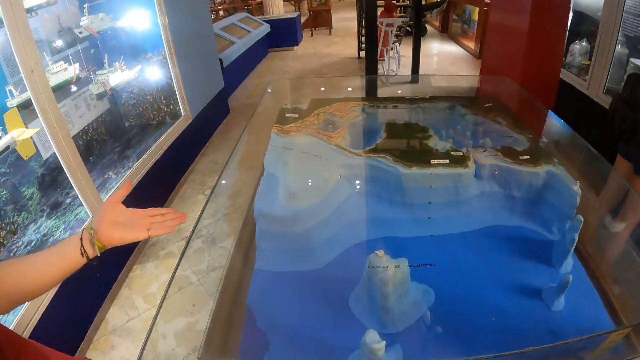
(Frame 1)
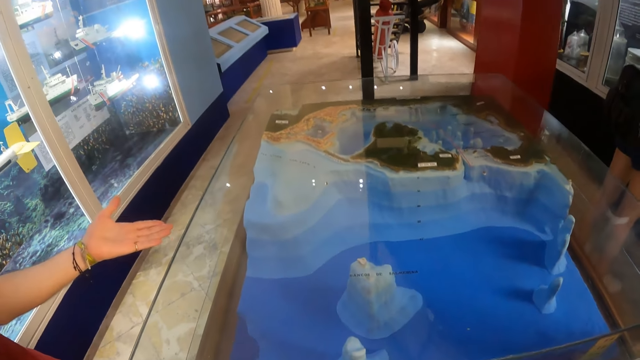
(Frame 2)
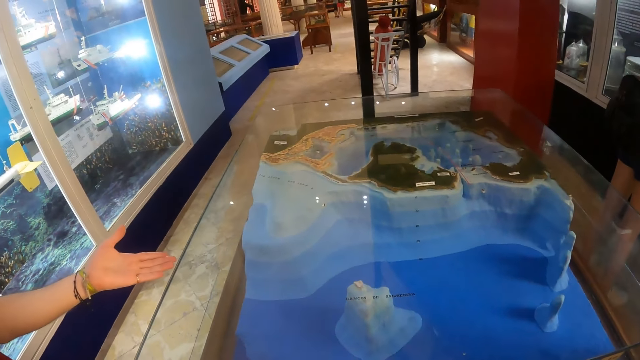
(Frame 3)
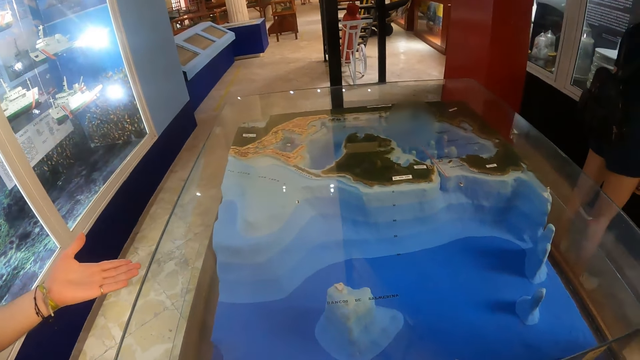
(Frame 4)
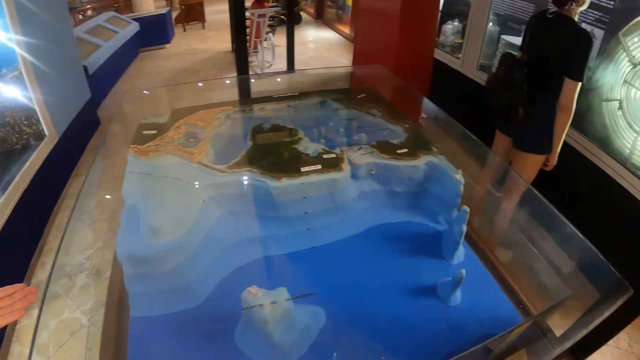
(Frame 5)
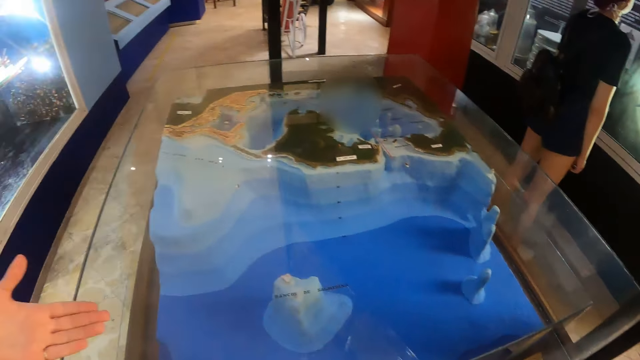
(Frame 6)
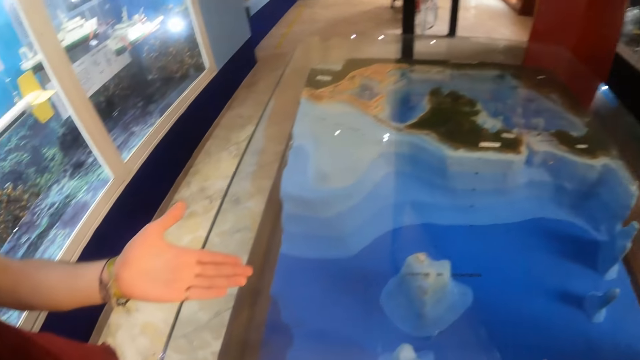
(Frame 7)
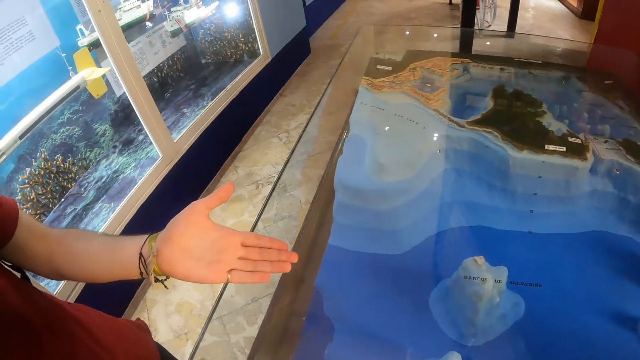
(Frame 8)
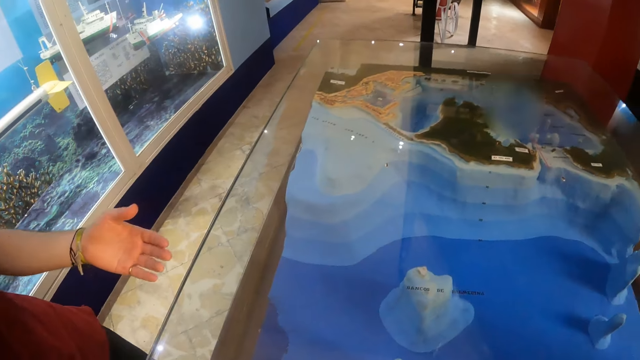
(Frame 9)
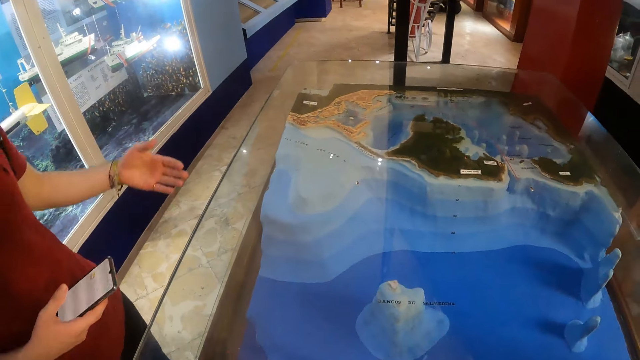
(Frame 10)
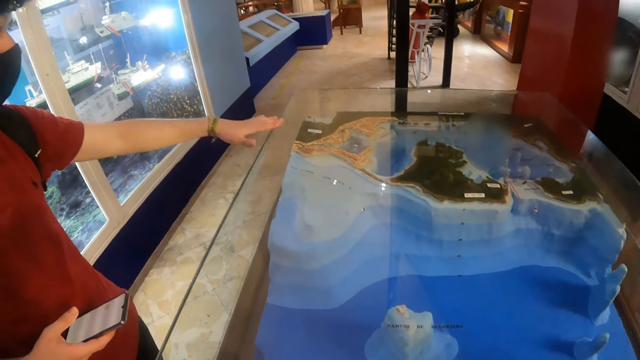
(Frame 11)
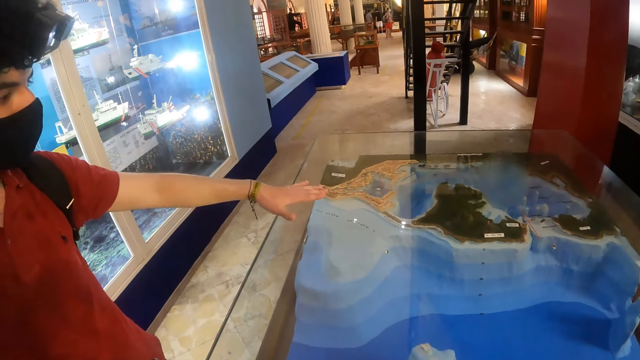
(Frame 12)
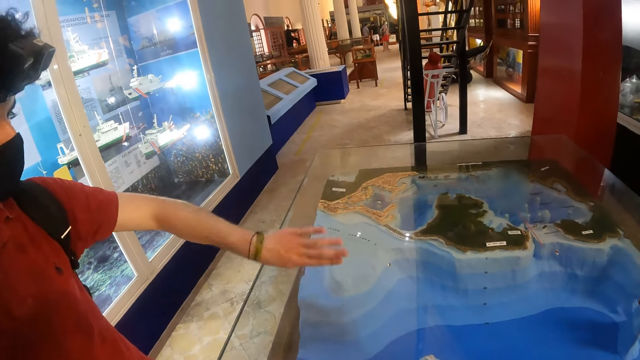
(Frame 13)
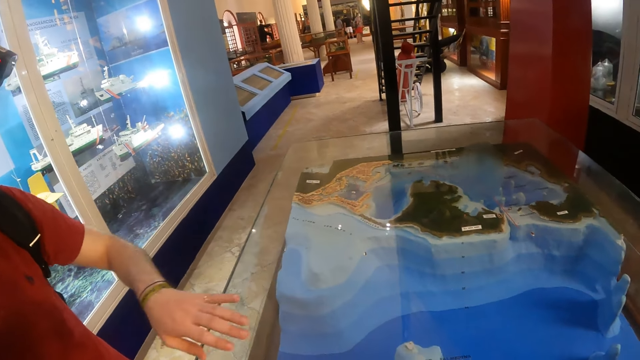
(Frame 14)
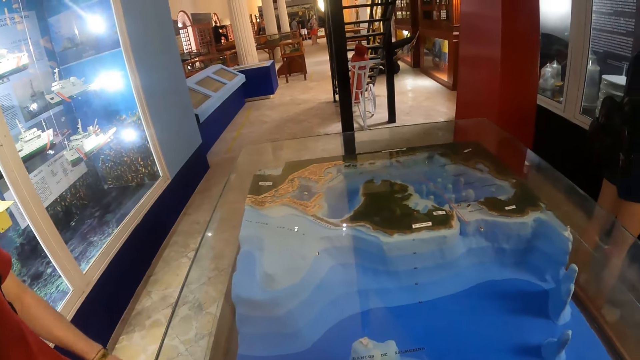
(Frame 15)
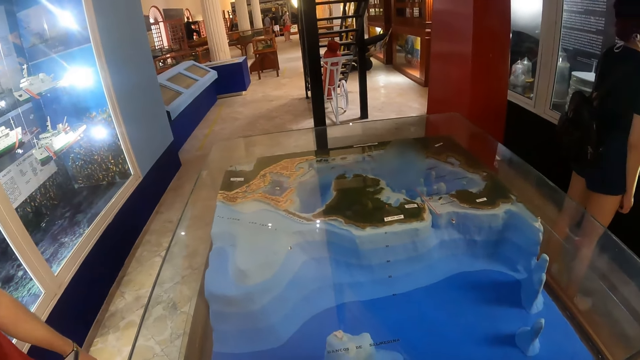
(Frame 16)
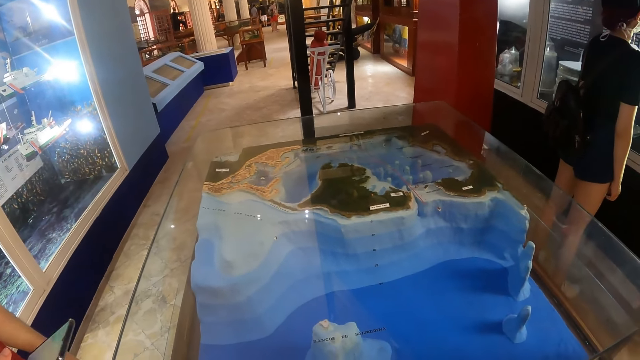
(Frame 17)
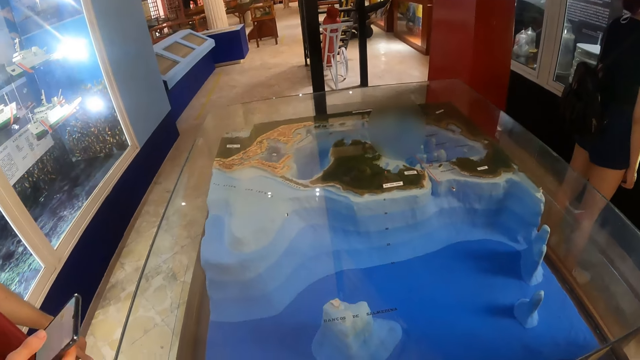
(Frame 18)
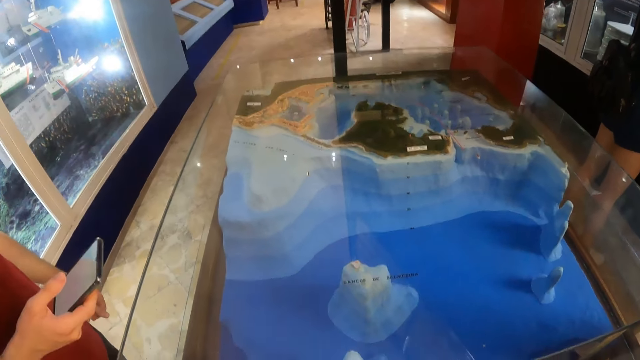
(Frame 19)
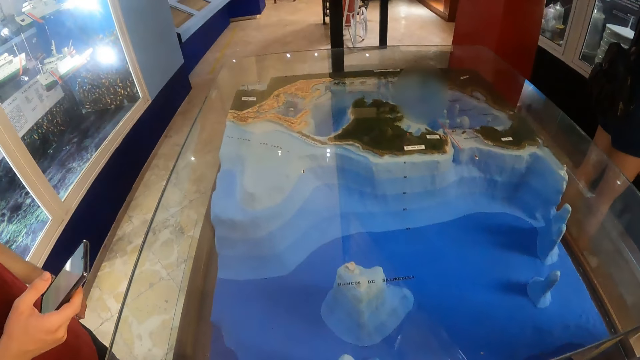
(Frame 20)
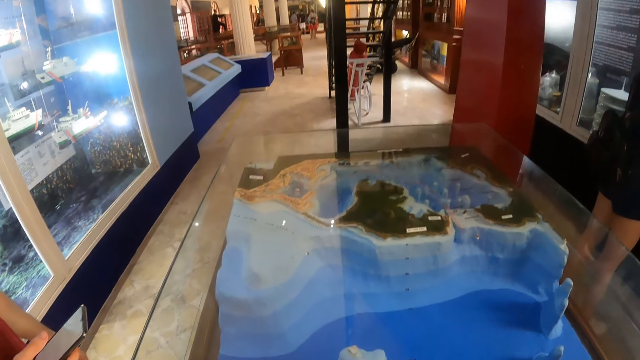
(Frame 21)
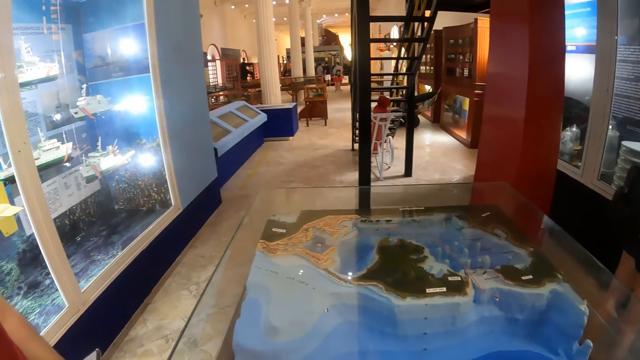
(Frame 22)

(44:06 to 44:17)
The camera wearer looks at the 3D map. A man interacts with the camera wearer. The man uses the phone.

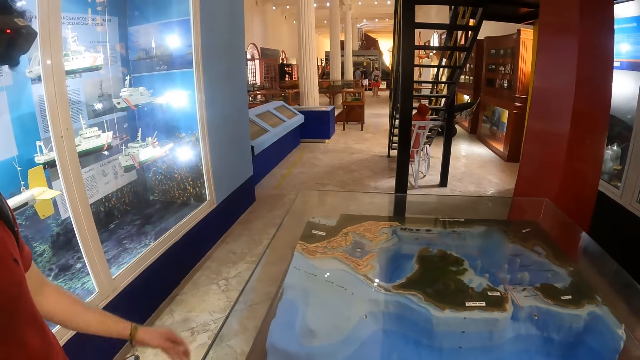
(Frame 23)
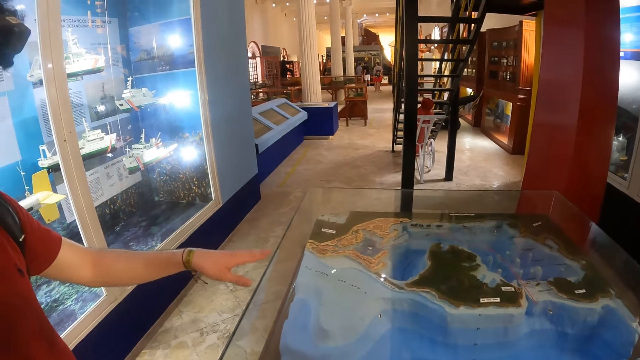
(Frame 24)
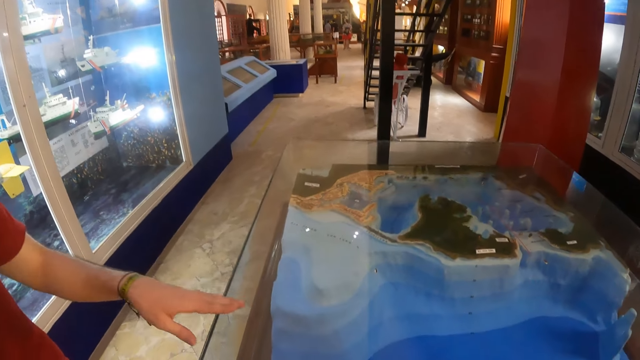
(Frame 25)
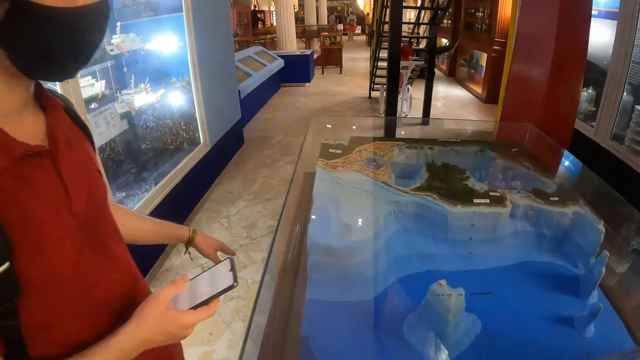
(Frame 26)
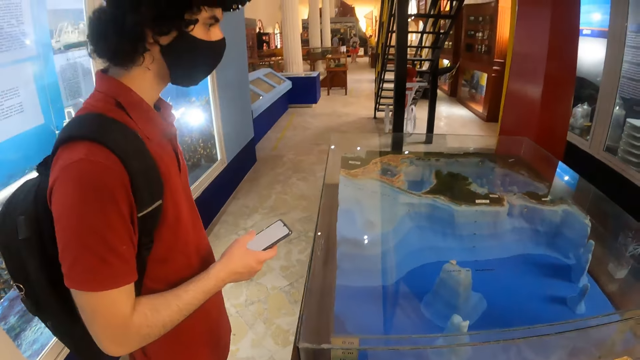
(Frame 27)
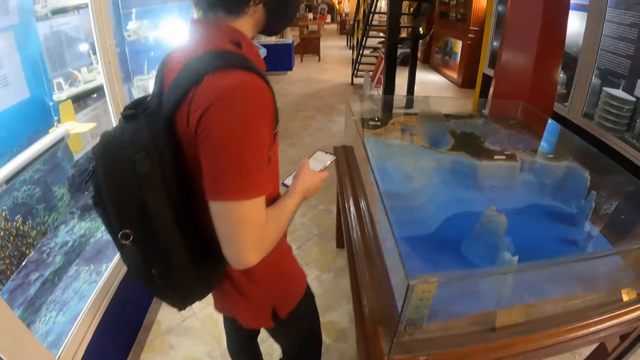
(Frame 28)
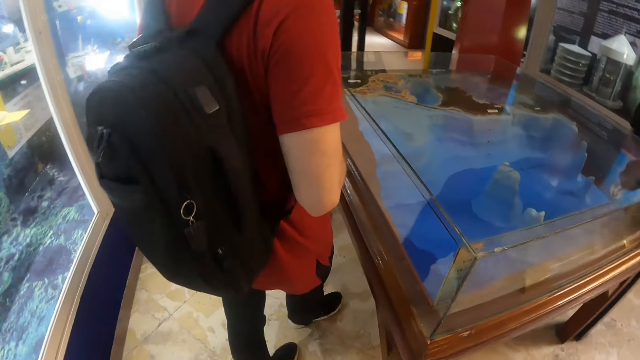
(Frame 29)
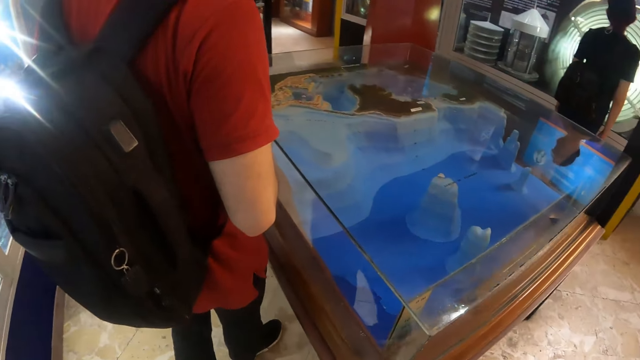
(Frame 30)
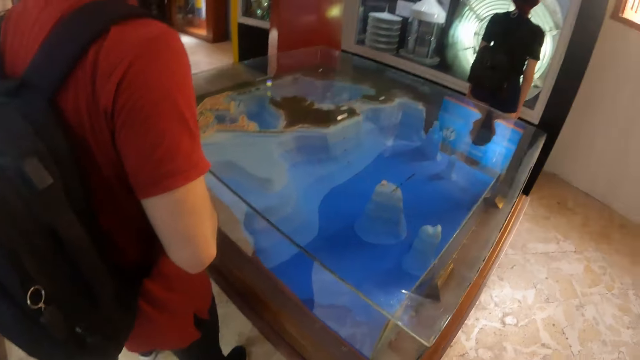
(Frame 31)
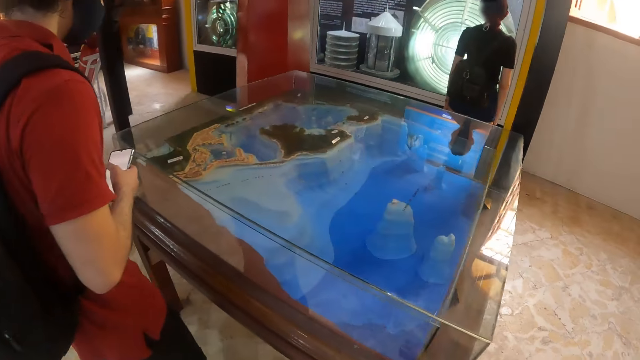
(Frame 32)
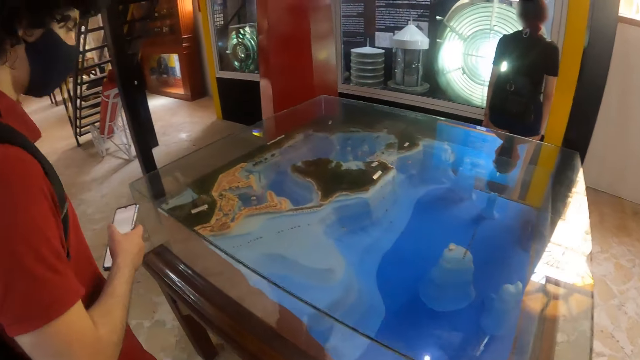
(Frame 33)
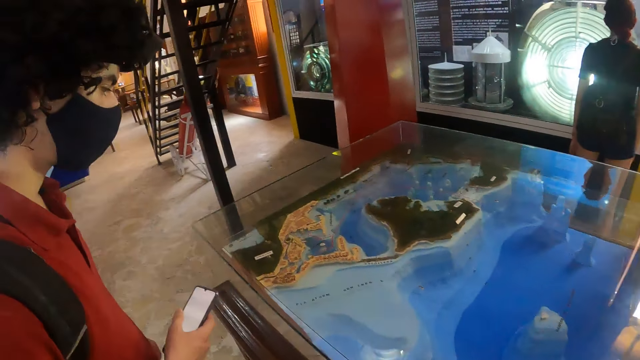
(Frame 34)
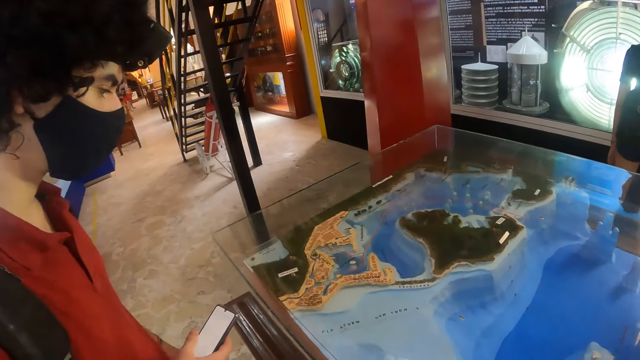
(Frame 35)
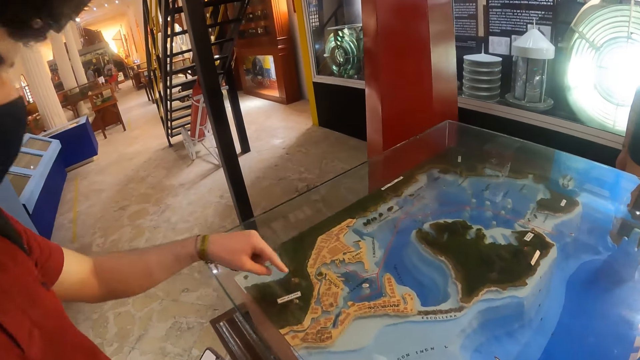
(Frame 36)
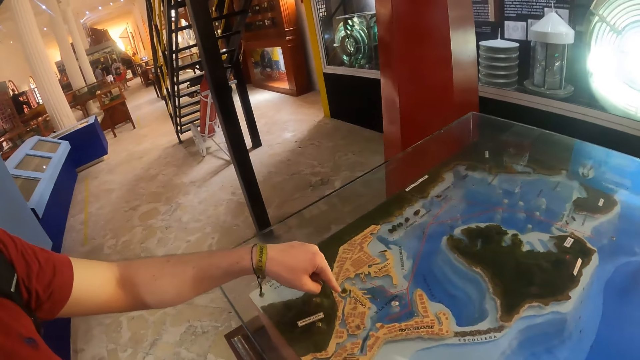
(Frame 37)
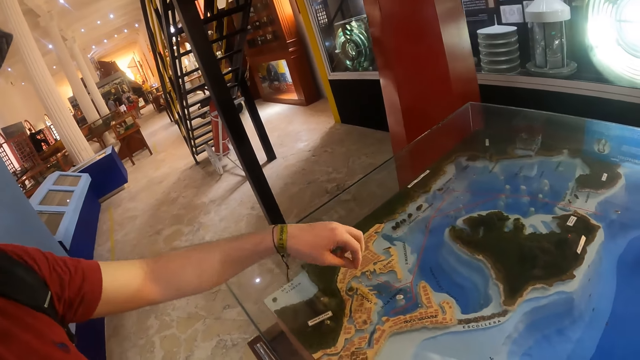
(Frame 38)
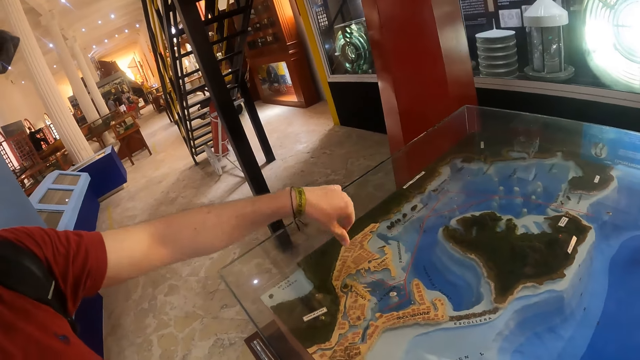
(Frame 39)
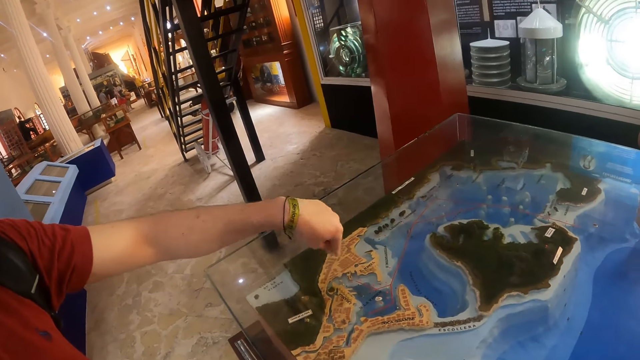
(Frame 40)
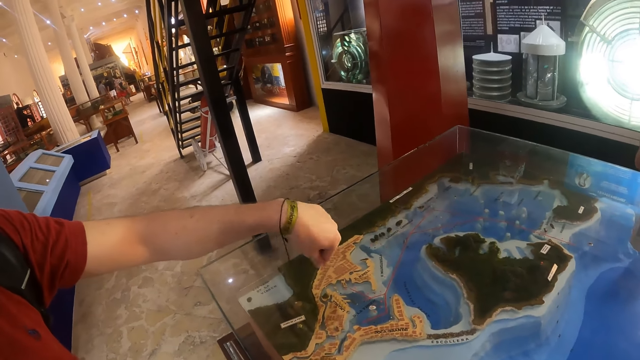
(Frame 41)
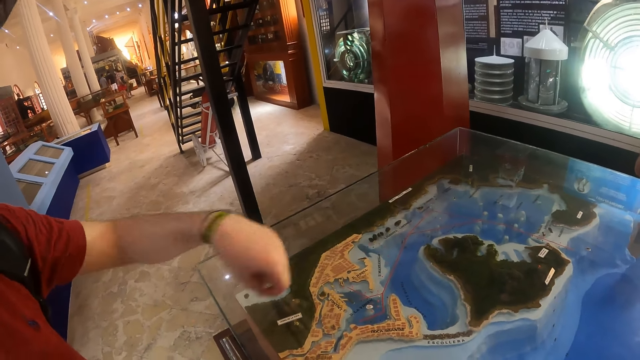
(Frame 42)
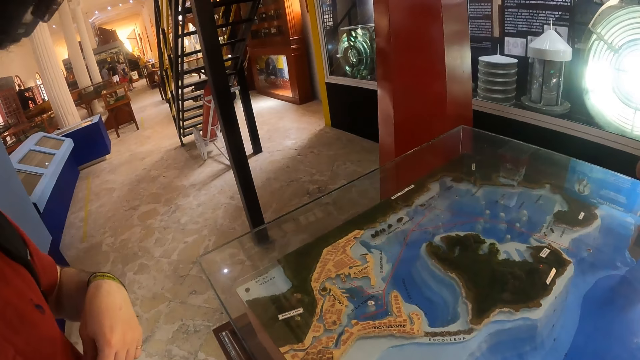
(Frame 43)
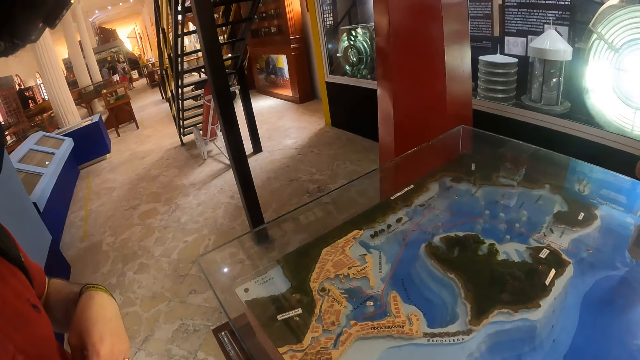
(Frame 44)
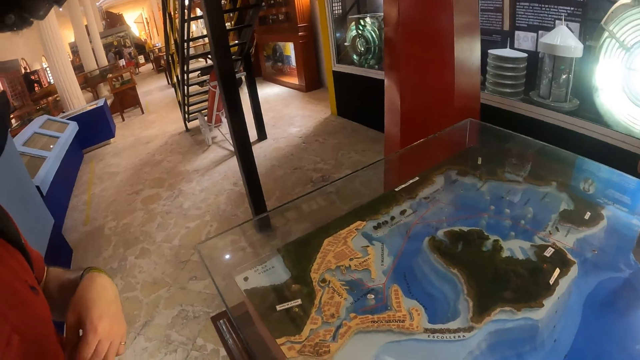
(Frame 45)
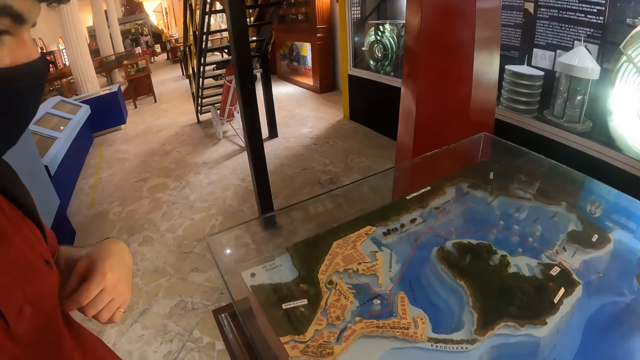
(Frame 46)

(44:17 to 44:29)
A man speaks with gestures to the camera wearer. The camera wearer walks around the 3D map. The man speaks with gestures to the camera wearer again.
